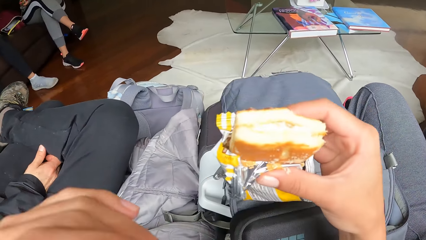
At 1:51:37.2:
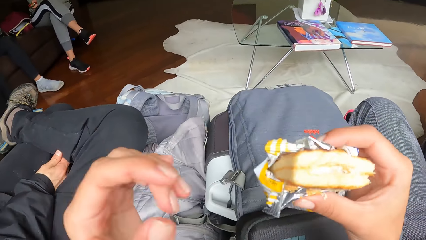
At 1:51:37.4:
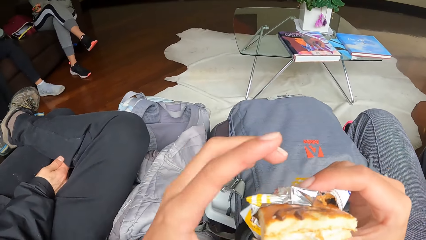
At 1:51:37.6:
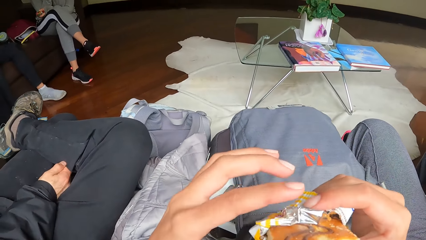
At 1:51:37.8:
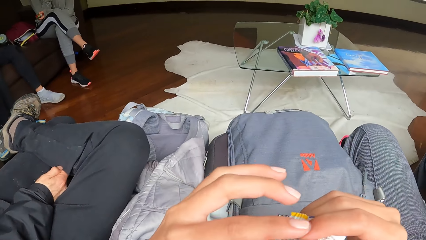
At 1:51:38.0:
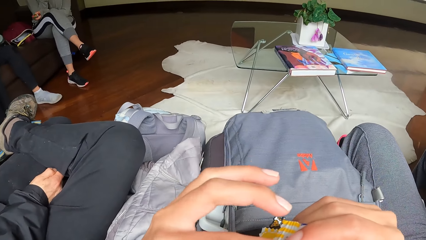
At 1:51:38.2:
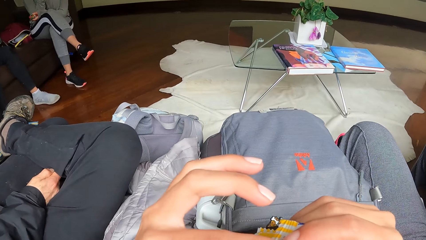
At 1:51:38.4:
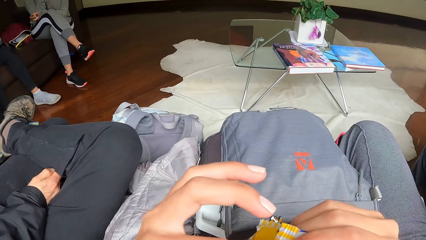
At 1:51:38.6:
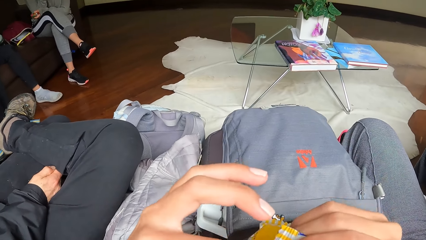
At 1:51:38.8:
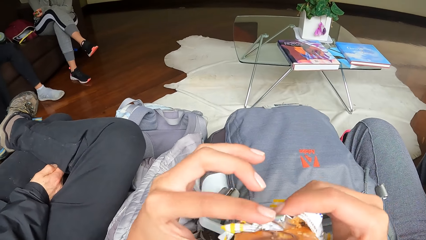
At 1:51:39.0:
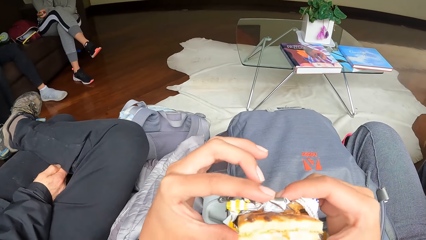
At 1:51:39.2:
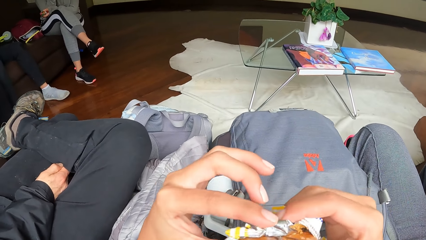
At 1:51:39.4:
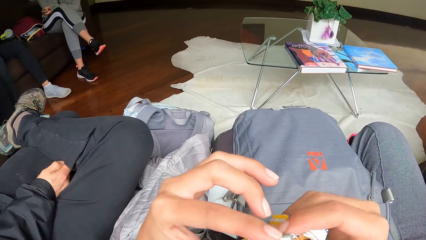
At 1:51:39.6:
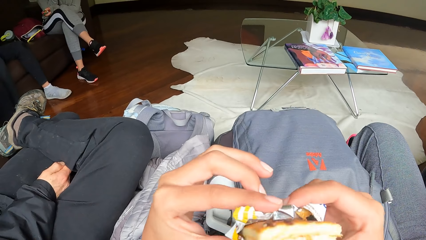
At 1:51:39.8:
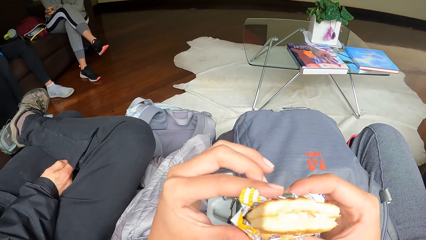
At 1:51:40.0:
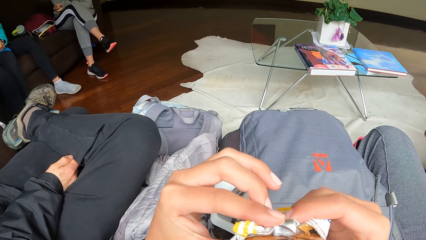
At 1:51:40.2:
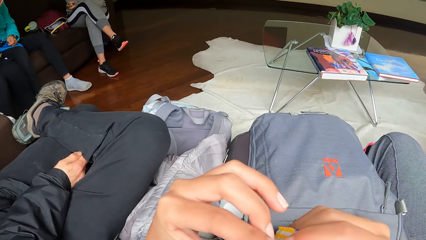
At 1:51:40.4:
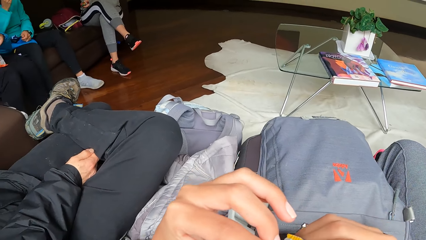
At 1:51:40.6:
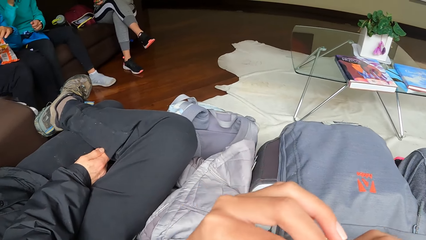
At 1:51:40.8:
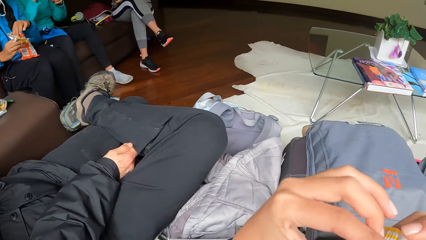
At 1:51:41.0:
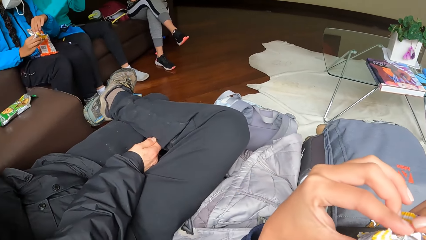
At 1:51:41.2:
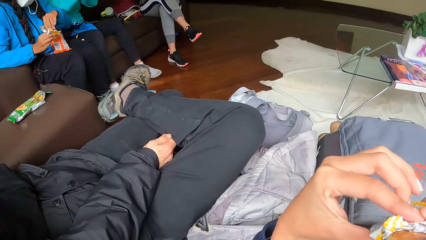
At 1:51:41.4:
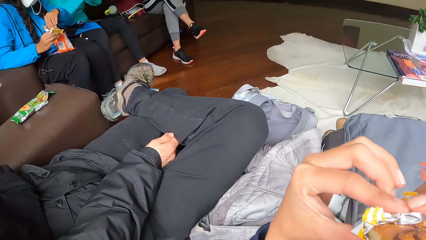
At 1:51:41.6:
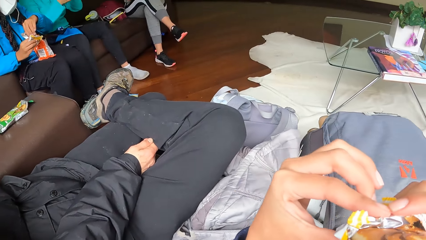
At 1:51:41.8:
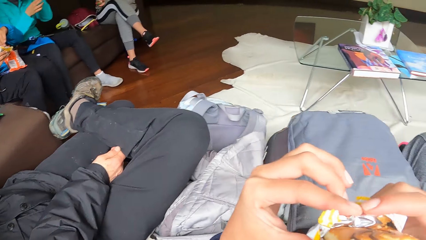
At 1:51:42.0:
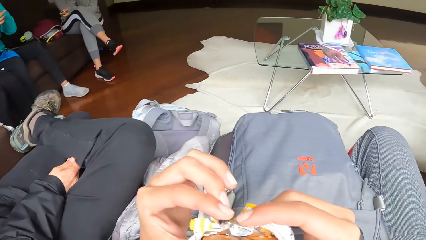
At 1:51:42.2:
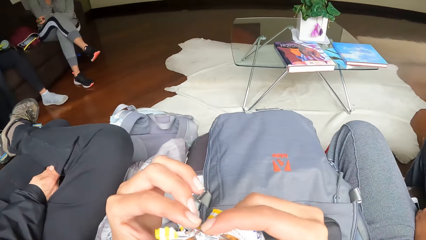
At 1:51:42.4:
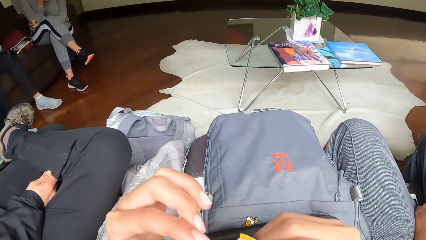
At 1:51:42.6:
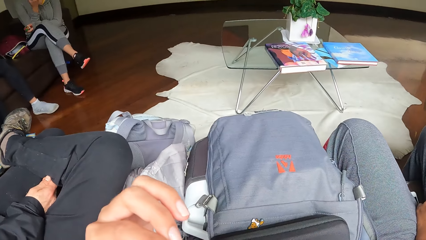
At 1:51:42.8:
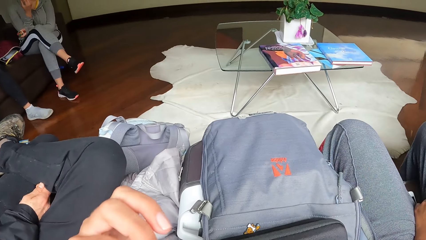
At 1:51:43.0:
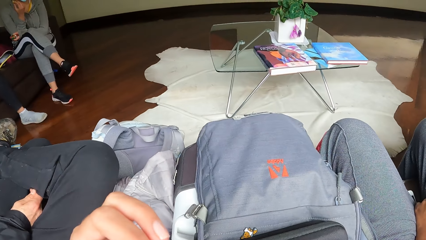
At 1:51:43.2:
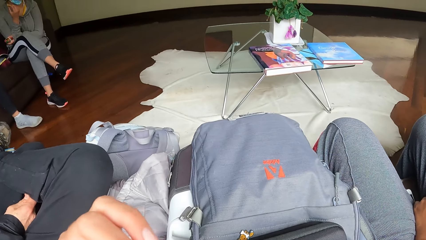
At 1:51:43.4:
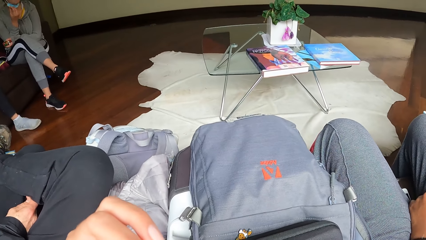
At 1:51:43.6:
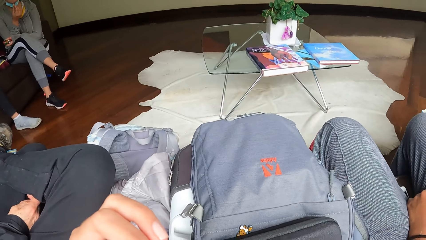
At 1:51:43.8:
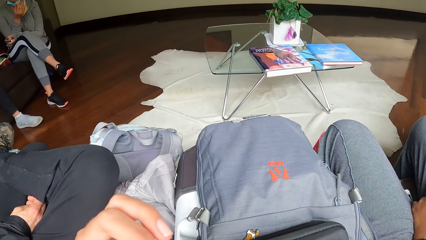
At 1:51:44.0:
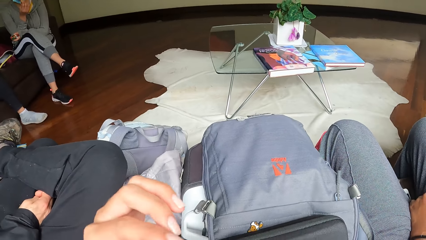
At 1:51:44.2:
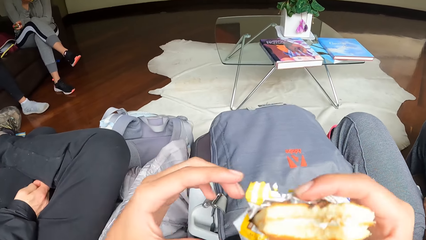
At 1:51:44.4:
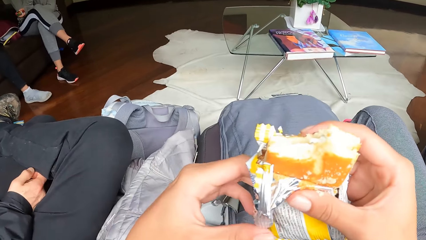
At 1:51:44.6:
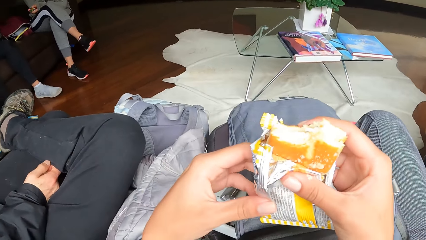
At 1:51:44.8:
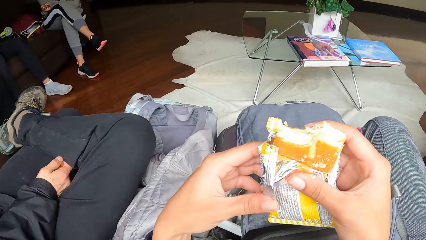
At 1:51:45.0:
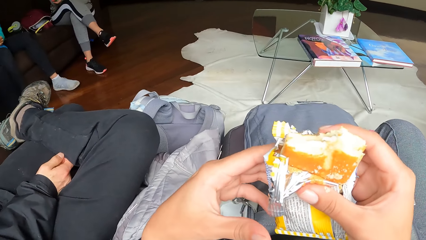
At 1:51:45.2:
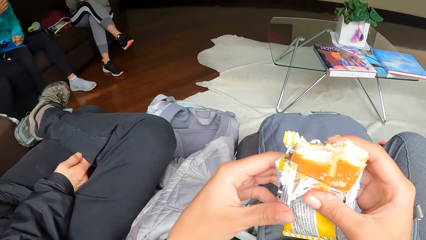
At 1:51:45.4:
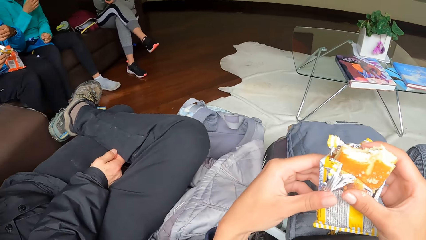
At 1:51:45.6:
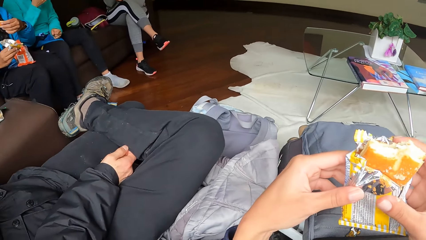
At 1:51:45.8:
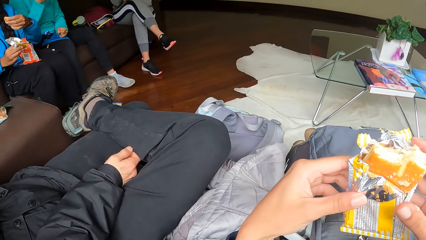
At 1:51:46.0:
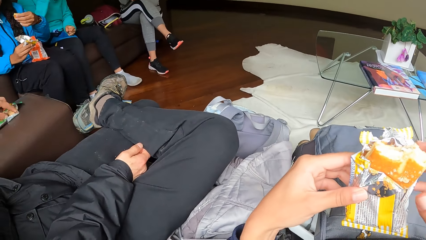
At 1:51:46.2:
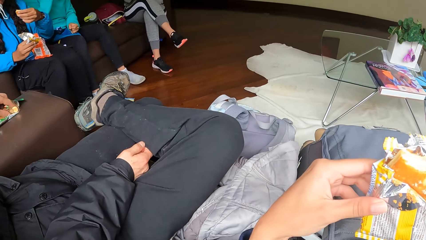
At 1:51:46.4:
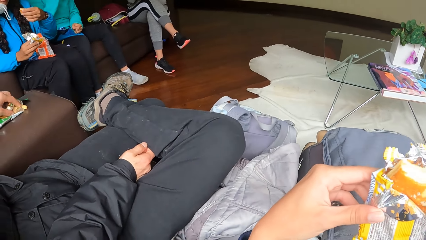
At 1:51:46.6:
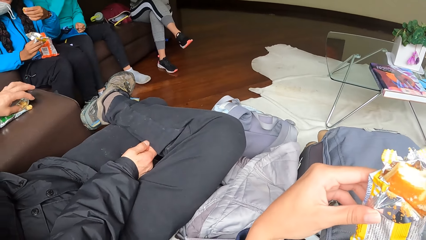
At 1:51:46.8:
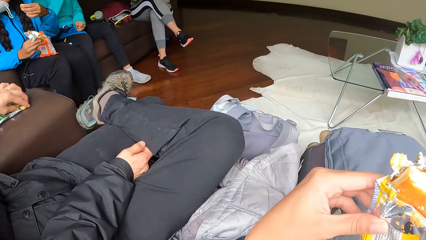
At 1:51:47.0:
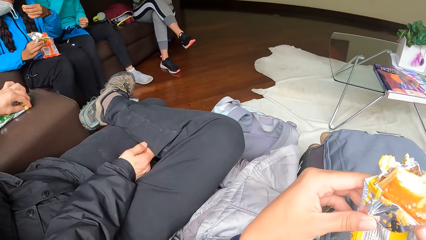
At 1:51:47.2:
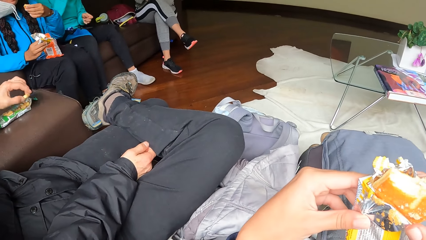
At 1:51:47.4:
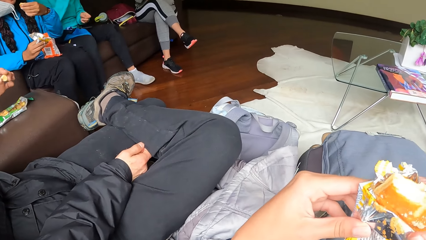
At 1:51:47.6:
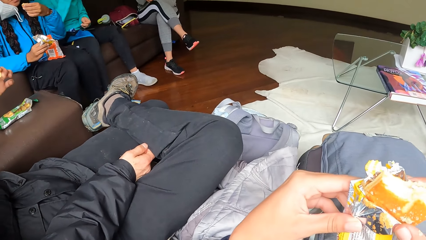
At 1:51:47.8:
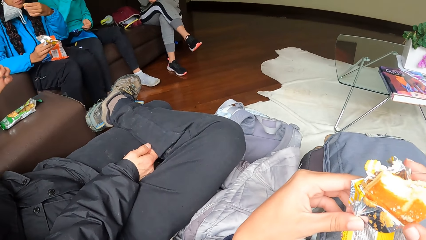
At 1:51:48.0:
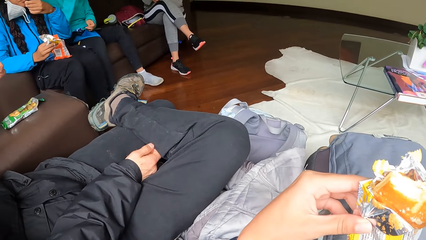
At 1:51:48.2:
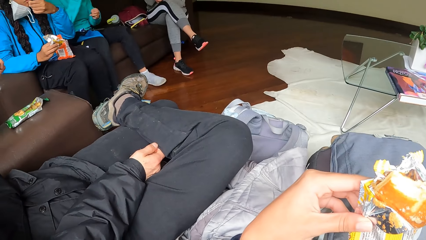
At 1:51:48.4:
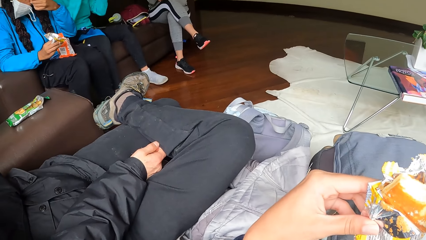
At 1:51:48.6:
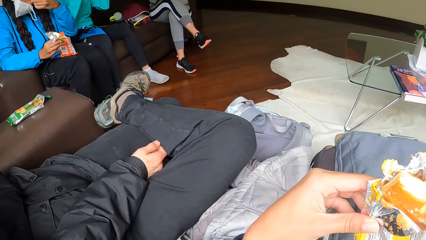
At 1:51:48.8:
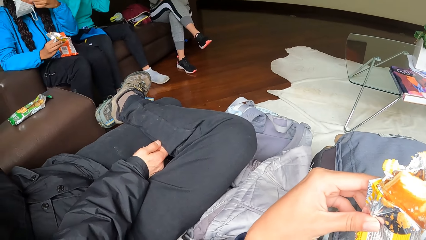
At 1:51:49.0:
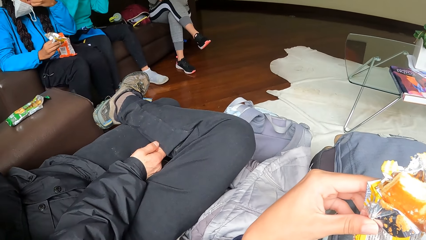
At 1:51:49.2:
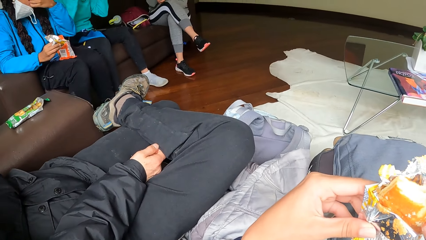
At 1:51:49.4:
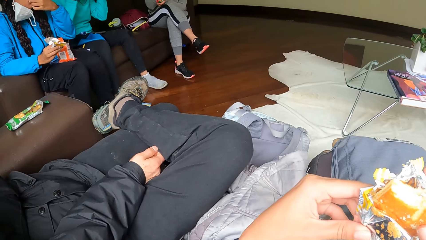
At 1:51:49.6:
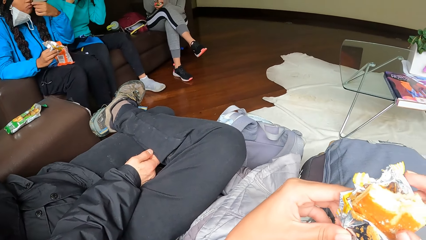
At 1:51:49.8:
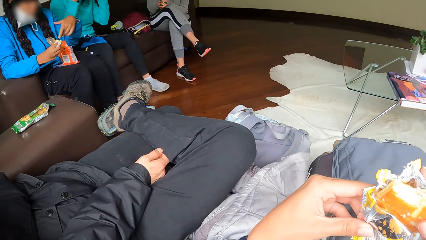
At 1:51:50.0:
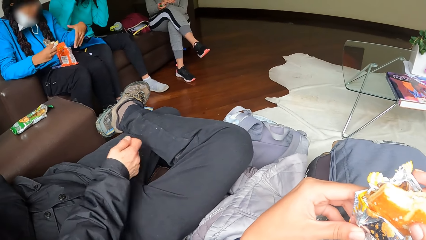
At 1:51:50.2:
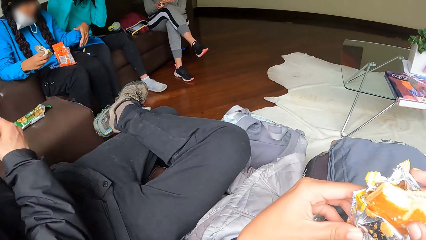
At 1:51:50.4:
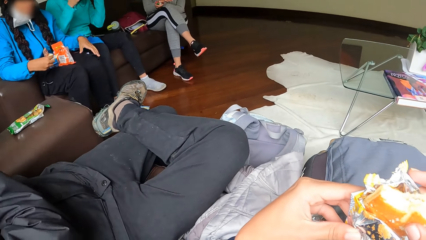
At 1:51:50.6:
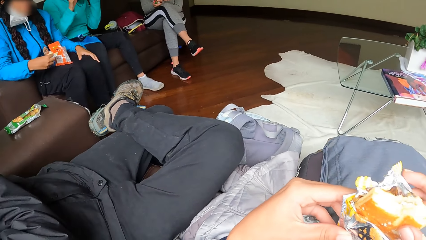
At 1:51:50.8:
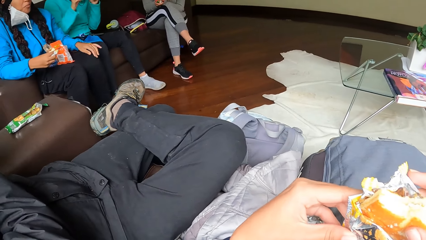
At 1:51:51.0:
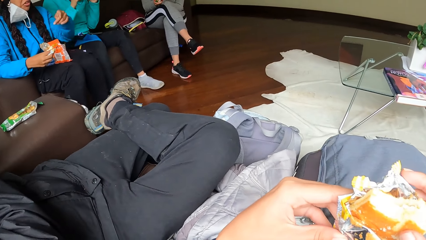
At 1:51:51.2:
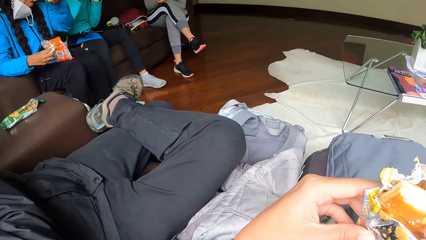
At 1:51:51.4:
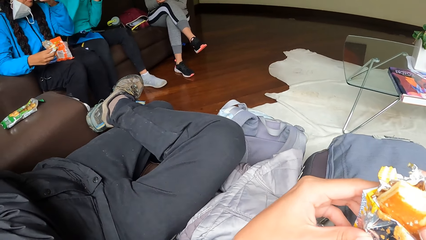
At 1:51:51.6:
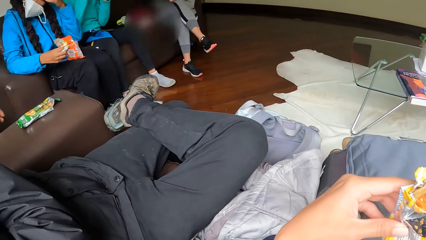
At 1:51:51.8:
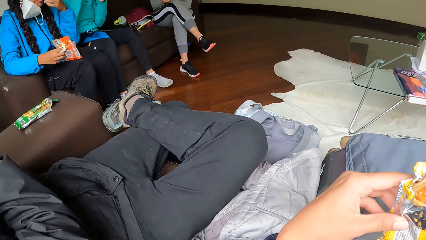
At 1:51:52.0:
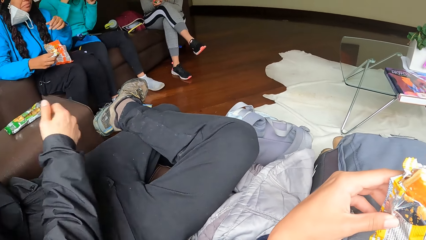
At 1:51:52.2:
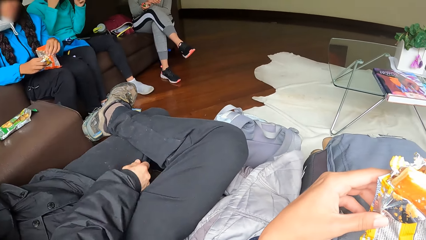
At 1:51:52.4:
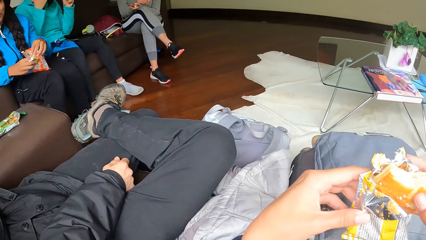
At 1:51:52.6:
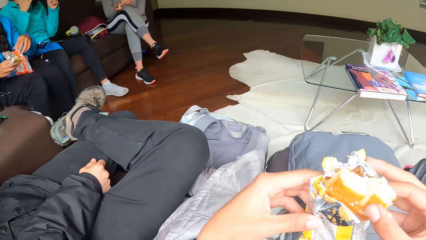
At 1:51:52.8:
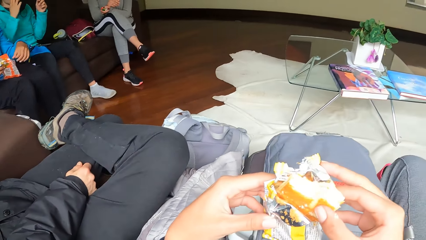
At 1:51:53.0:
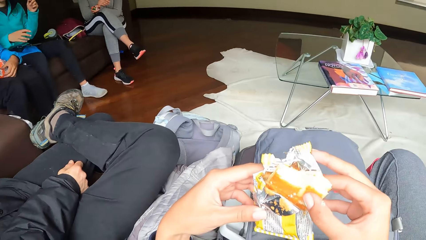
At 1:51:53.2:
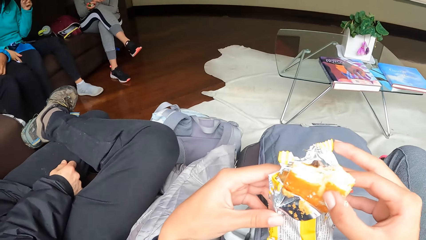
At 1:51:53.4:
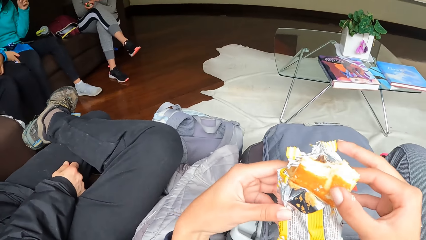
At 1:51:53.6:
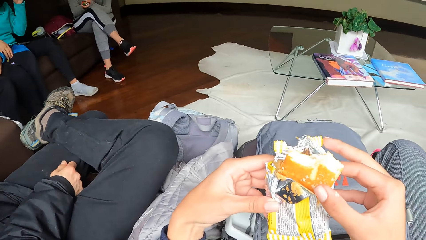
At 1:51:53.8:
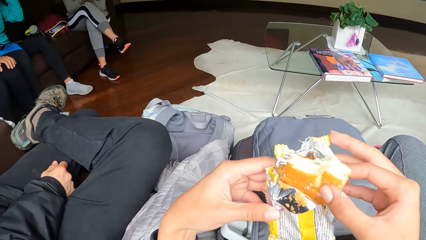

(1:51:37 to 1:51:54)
The camera wearer eats the biscuit with both hands. They stare at the biscuit. The man takes a biscuit on the chair with his left hand. The woman eats a biscuit with her left hand.
